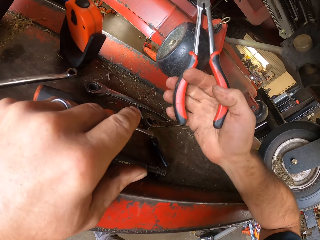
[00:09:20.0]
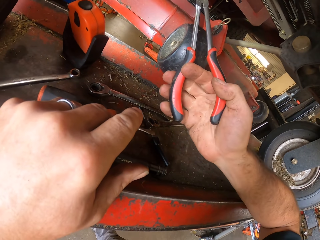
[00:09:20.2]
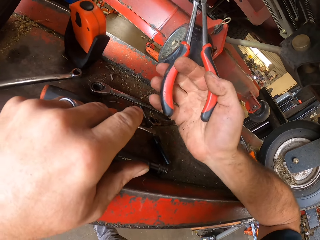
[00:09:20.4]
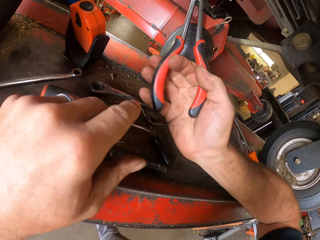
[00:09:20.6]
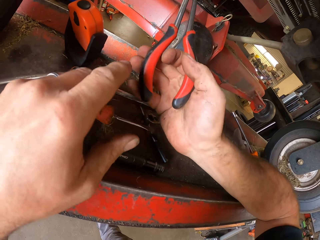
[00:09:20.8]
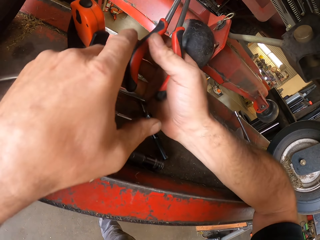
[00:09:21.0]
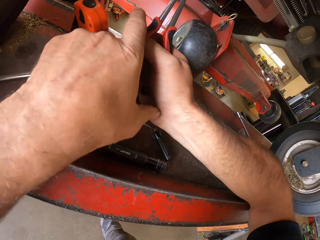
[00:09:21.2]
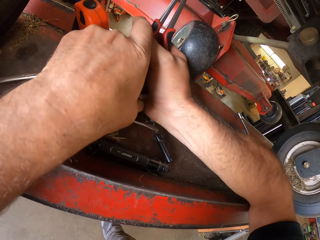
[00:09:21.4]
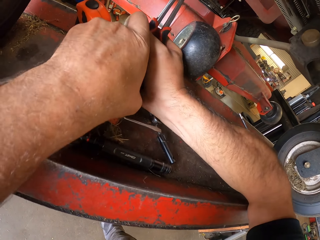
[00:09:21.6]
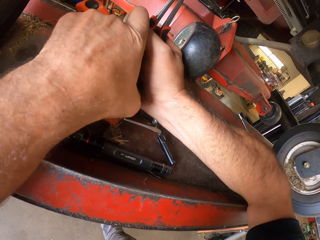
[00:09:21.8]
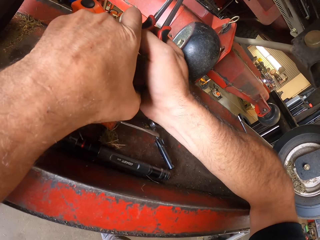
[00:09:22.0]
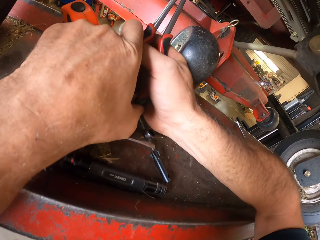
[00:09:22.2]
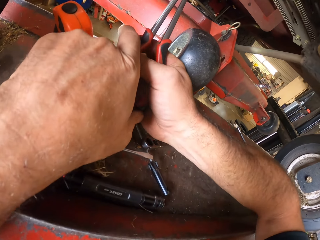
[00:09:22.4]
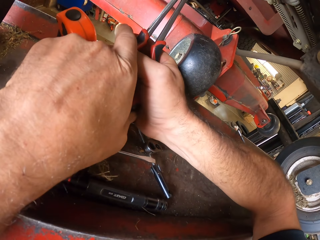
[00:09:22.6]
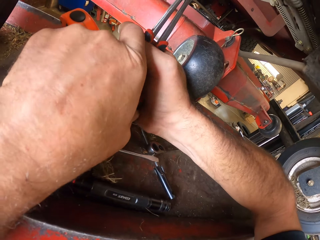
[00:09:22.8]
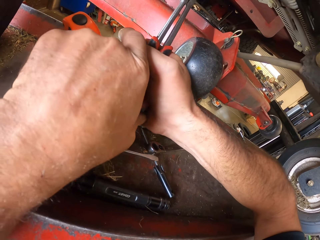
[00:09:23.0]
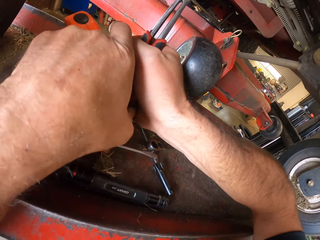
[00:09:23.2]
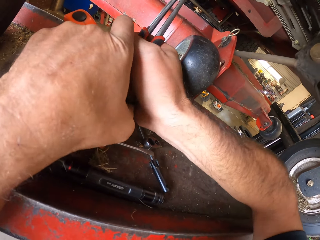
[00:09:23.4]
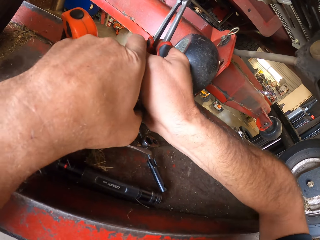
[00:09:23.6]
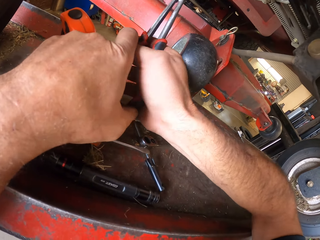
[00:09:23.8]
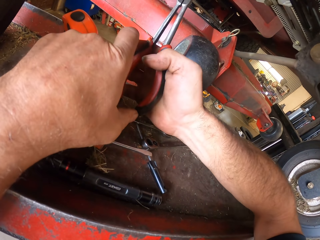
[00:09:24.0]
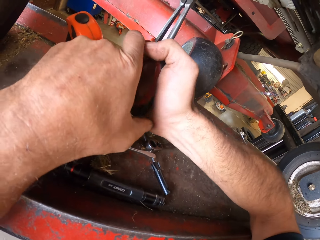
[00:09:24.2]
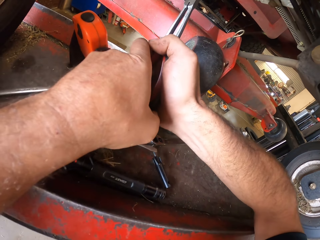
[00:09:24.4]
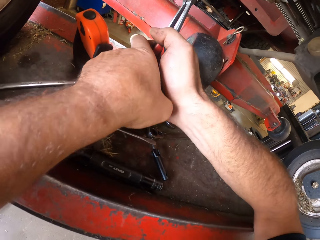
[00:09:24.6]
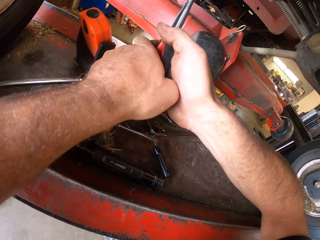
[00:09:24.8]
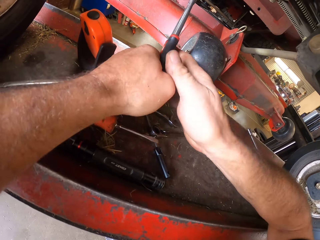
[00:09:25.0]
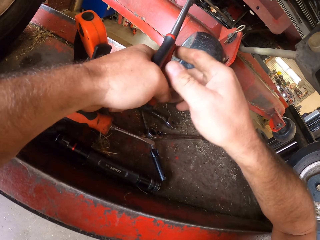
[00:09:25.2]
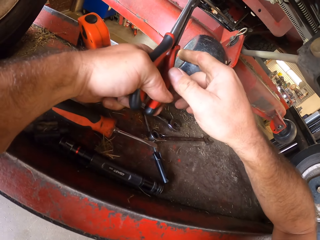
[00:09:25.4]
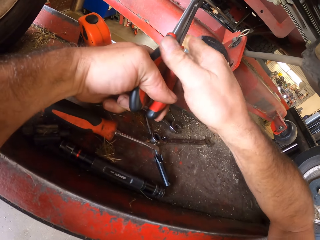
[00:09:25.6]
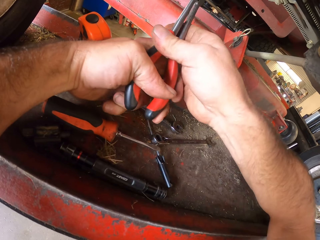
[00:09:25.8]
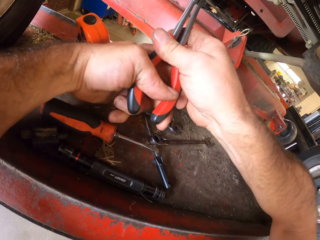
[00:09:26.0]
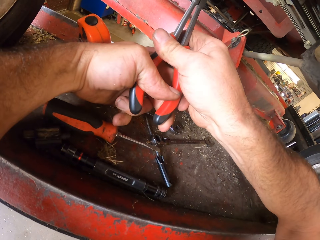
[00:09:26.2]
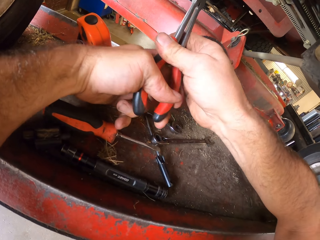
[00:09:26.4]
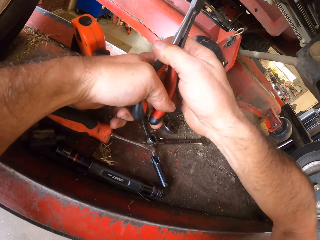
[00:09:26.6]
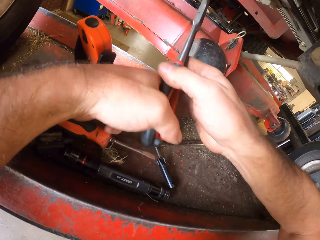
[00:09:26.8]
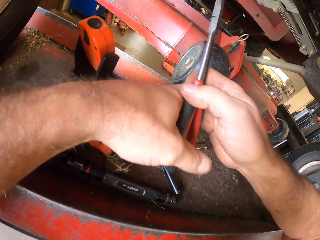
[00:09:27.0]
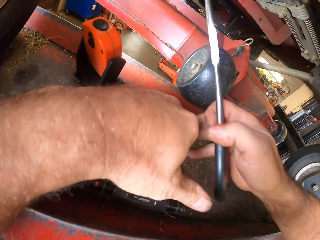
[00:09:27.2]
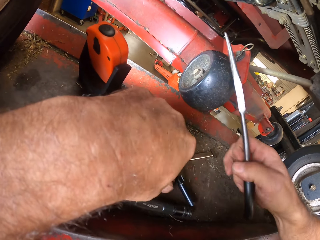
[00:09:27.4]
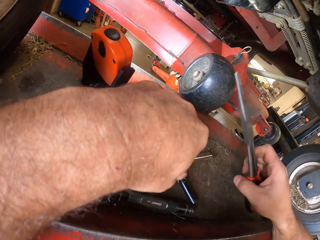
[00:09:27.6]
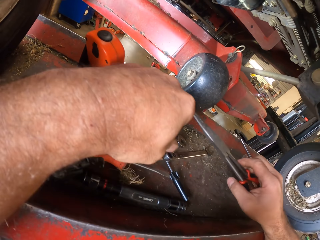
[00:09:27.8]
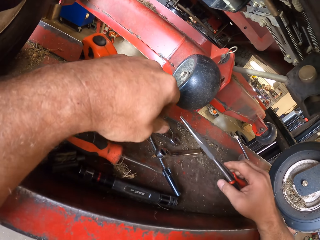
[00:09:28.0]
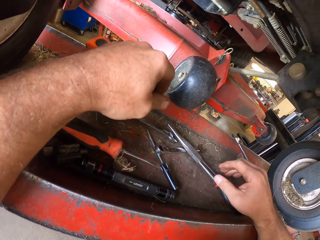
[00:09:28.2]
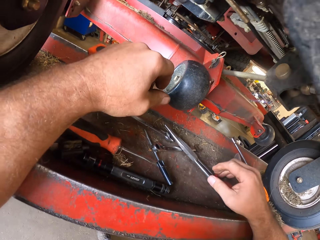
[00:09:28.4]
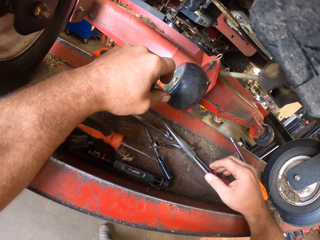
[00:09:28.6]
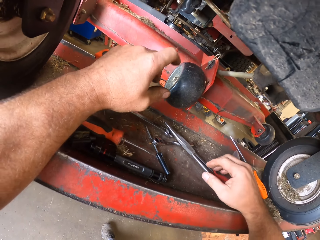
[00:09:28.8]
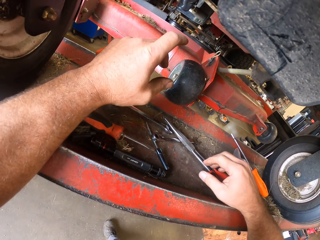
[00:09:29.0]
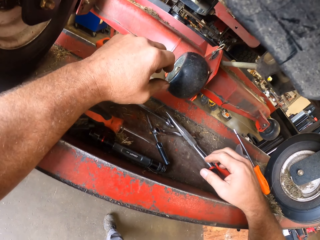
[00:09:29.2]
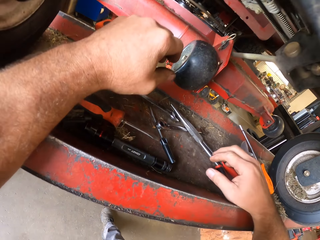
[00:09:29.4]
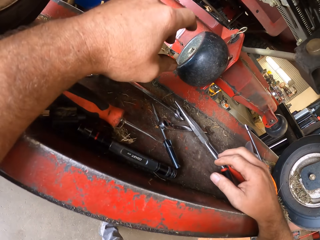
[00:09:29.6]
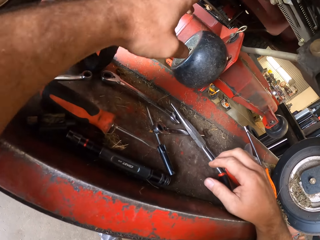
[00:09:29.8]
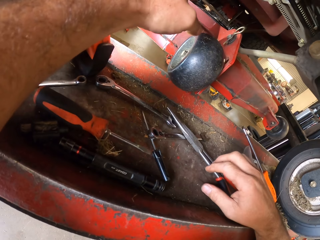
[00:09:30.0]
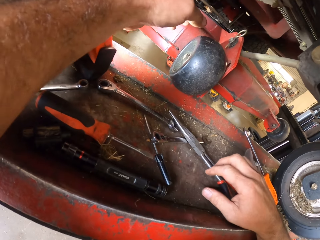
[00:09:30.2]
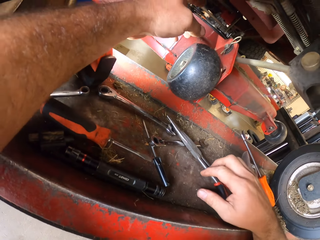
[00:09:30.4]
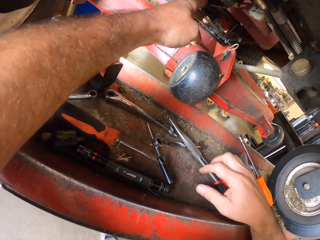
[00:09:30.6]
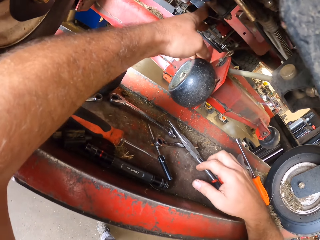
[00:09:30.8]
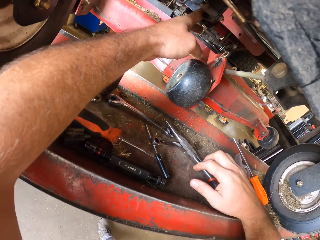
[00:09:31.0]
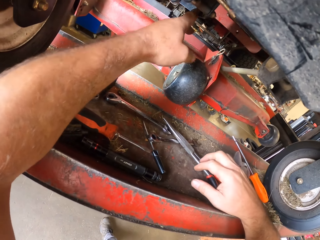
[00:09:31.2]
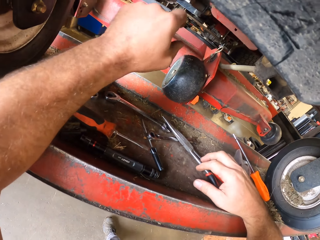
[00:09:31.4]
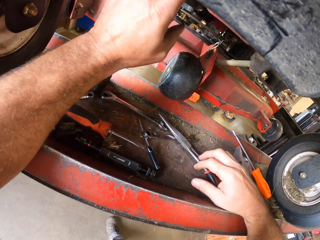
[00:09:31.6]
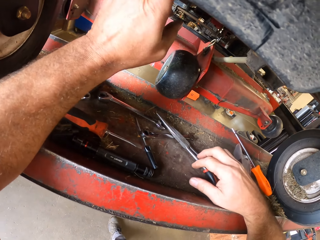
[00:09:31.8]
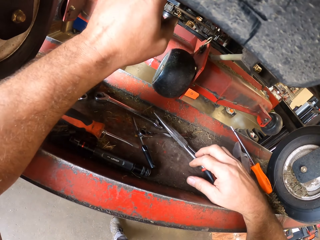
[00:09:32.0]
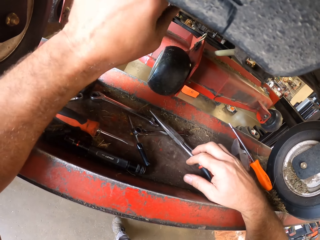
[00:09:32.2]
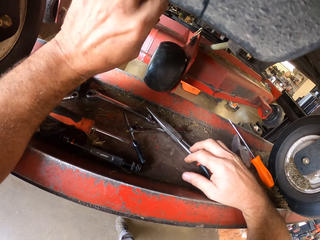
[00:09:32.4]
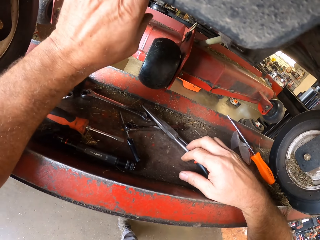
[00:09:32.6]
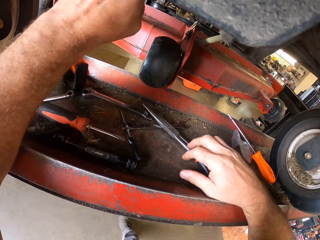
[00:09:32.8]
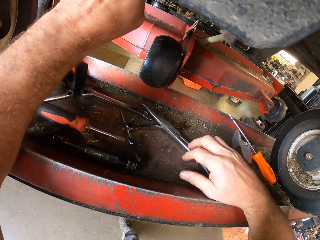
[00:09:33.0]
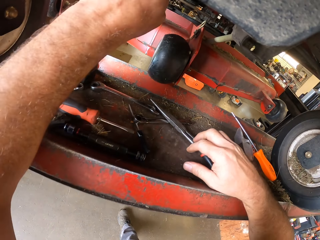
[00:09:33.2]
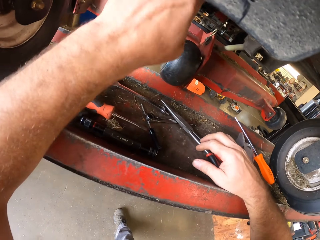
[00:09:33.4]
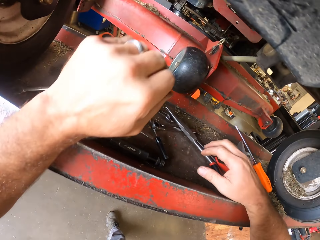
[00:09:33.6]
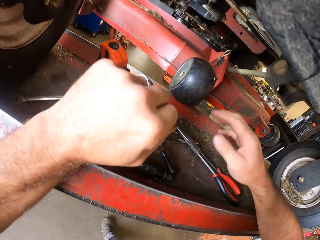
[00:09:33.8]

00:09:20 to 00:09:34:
The camera wearer works on the machine with the pair of shears in his right hand. He works on the machine with the pair of shears in both hands. He holds the pair of shears with both hands. He places the pair of shears on the workbench. He touches the machine with his left hand. He fixes the lawn mower with the hands.

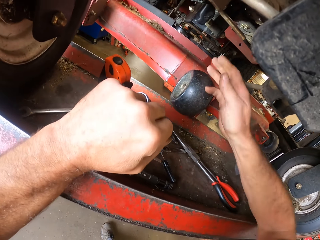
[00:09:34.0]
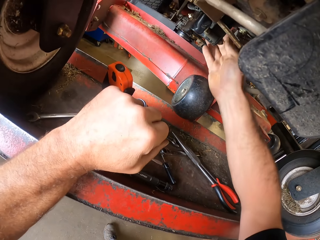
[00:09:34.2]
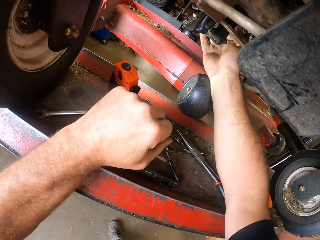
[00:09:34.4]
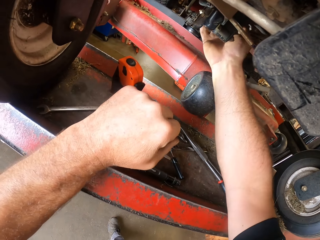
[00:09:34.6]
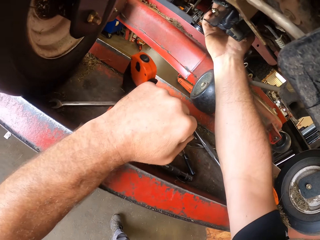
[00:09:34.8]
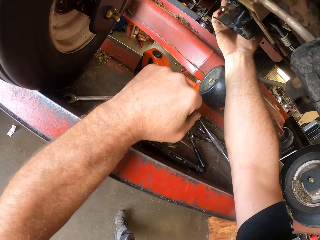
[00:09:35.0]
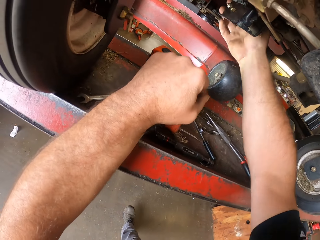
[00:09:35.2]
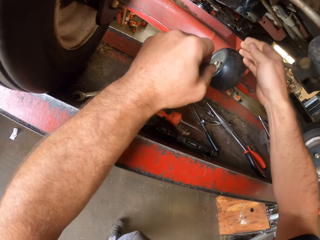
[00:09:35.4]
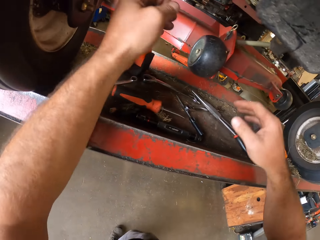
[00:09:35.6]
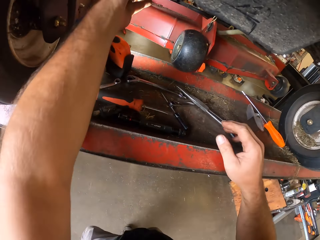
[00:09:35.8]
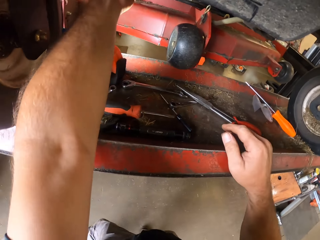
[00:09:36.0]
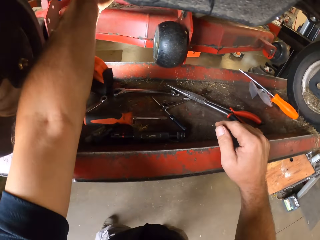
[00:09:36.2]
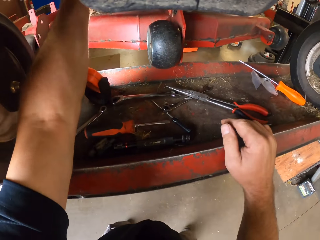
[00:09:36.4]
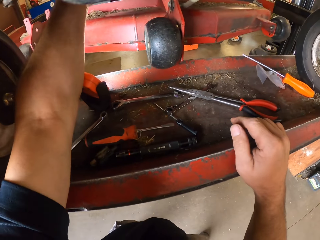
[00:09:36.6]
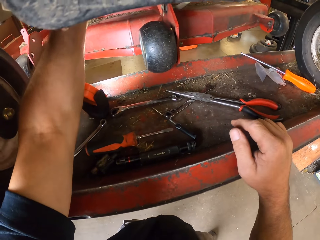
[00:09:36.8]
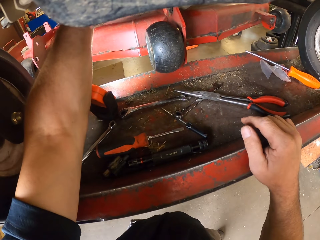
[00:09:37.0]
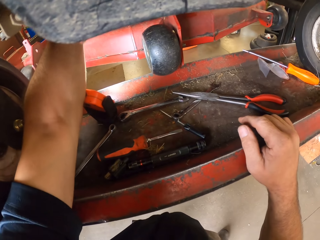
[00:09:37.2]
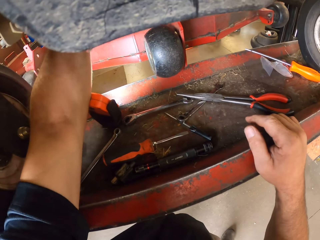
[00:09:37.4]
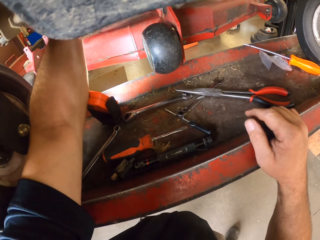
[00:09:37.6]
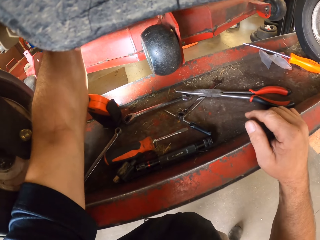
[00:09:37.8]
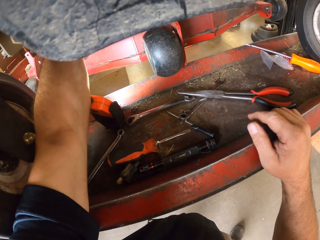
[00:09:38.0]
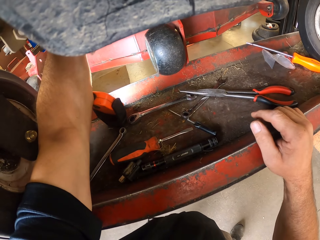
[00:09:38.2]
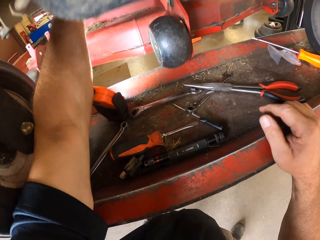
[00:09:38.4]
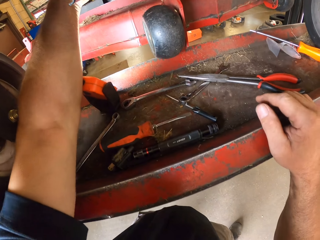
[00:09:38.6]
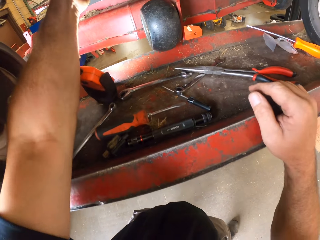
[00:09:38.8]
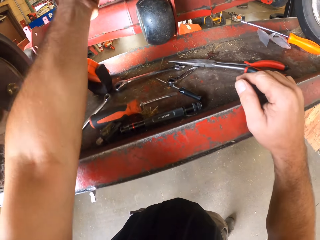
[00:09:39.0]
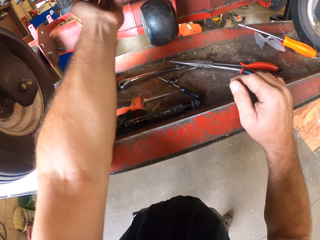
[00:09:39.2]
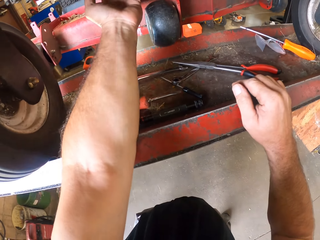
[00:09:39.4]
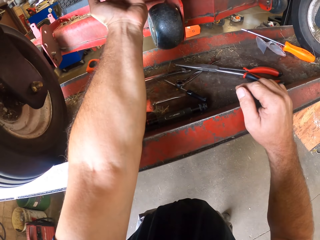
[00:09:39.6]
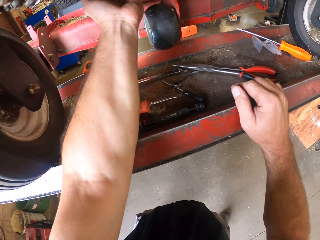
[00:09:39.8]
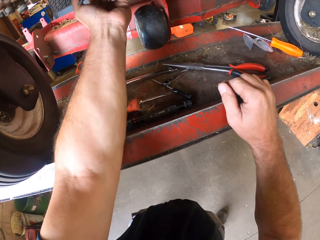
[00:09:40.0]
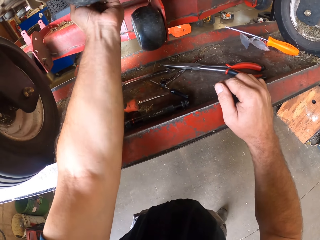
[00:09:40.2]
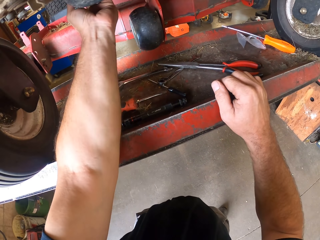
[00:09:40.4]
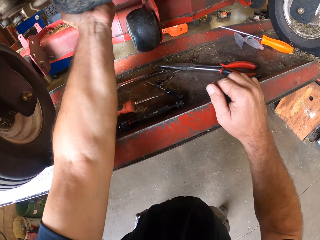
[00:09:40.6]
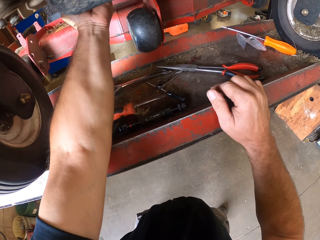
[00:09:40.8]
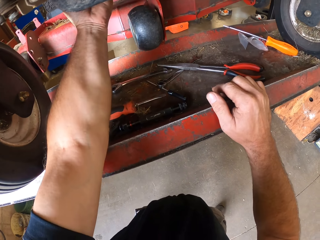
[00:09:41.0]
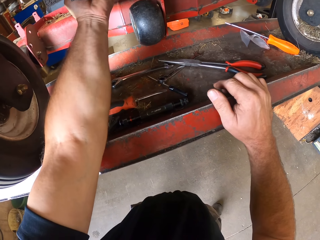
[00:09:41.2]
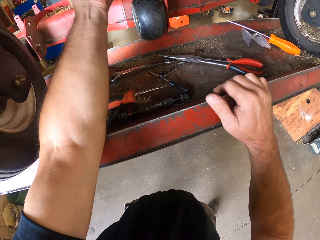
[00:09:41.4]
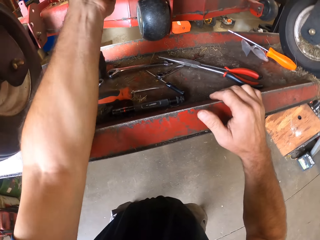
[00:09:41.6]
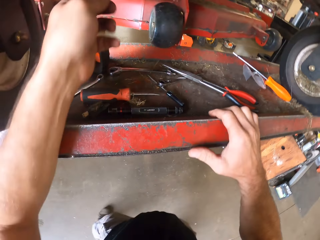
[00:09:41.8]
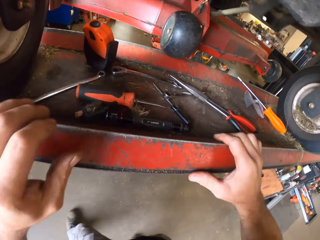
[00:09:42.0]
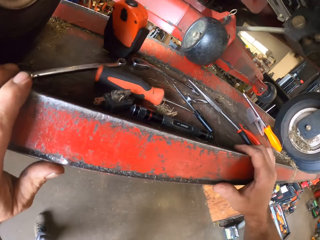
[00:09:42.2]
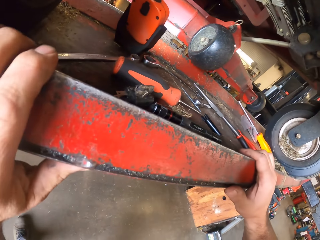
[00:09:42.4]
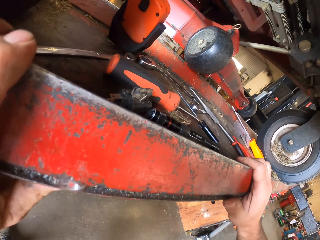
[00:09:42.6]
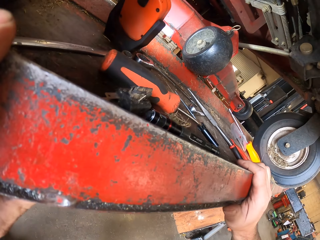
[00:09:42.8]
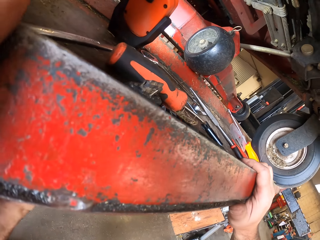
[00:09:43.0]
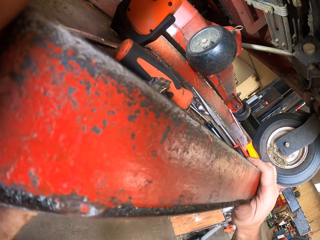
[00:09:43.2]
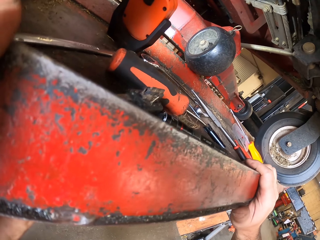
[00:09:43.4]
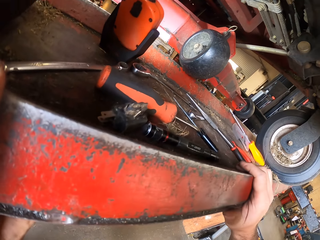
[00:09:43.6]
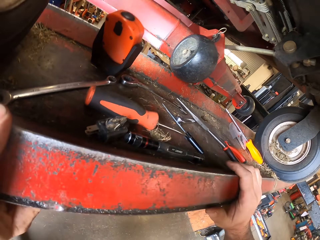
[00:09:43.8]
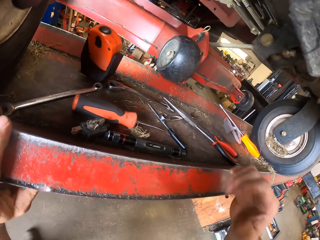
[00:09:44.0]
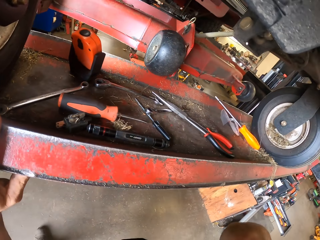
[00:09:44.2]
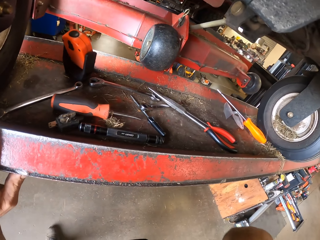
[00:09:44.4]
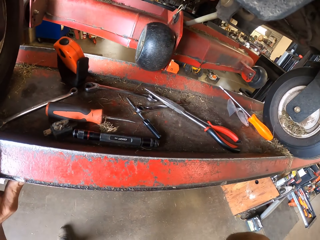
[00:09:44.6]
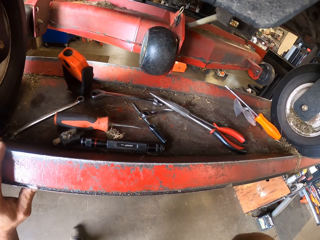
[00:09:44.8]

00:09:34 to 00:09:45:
The camera wearer touches the machine with his right hand. He touches the machine with his left hand. He looks at the lawn mower.
